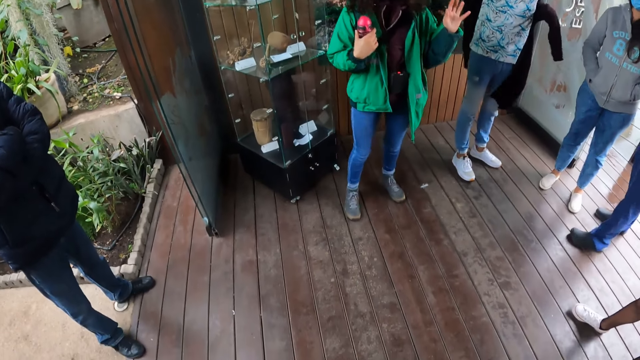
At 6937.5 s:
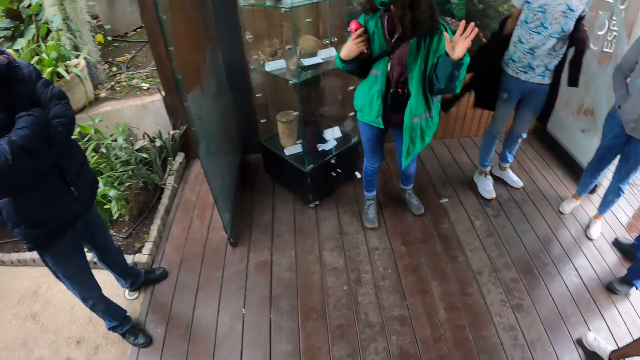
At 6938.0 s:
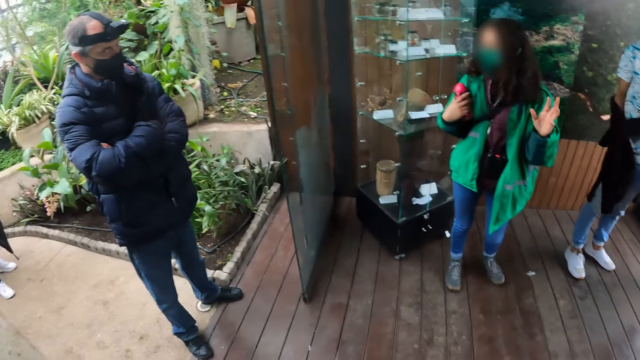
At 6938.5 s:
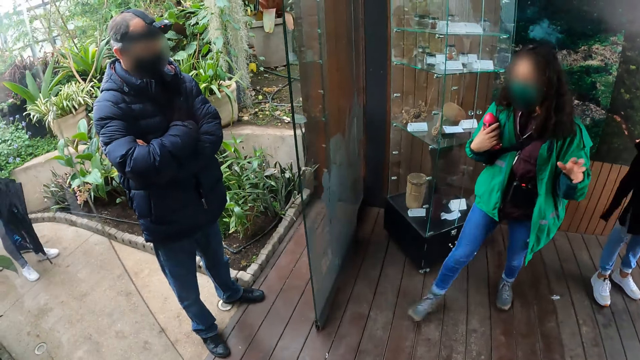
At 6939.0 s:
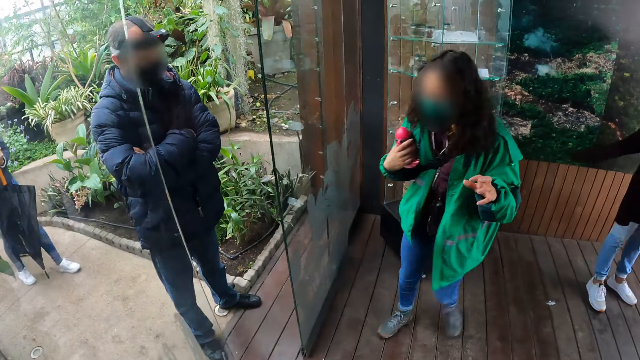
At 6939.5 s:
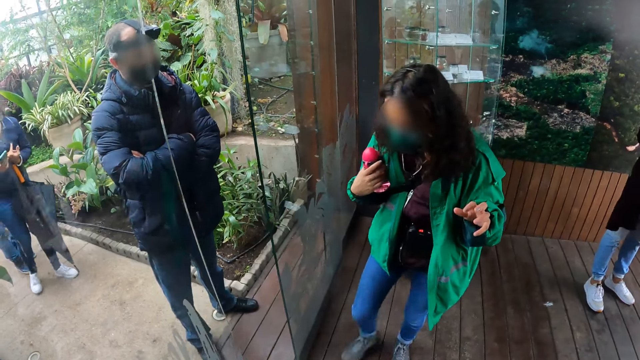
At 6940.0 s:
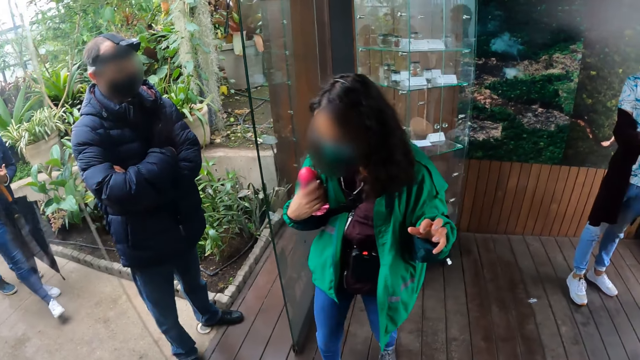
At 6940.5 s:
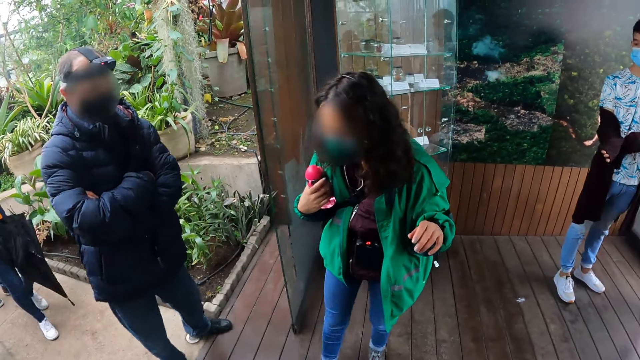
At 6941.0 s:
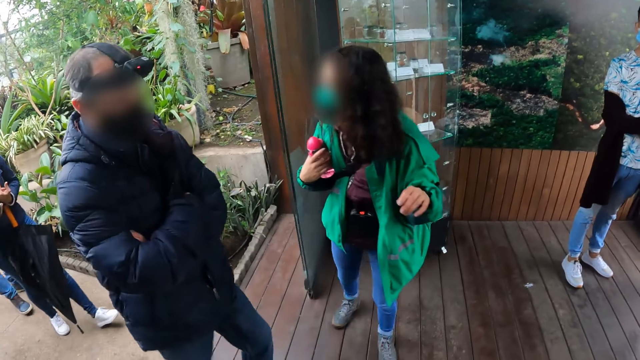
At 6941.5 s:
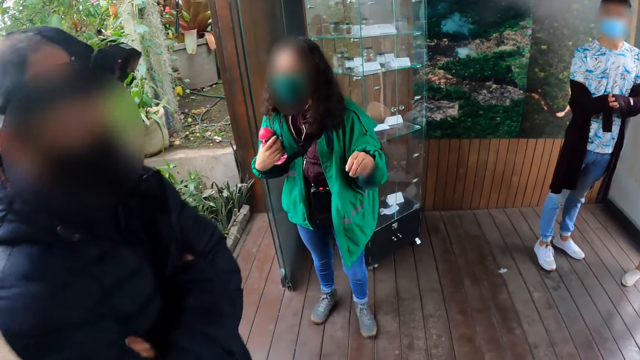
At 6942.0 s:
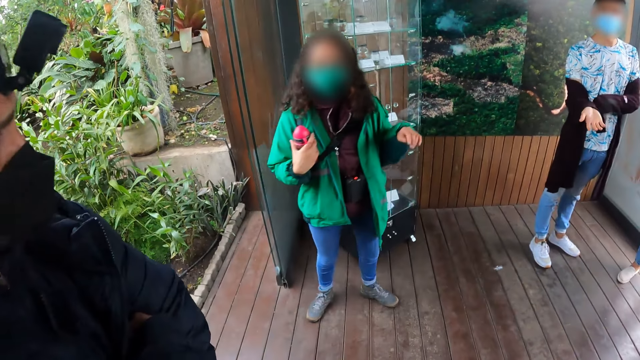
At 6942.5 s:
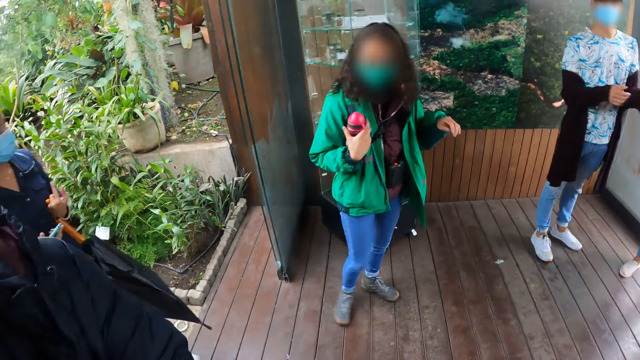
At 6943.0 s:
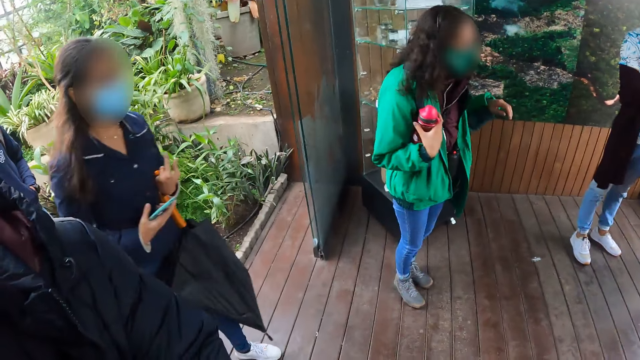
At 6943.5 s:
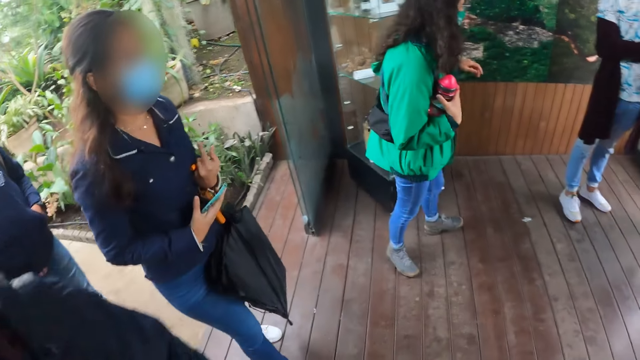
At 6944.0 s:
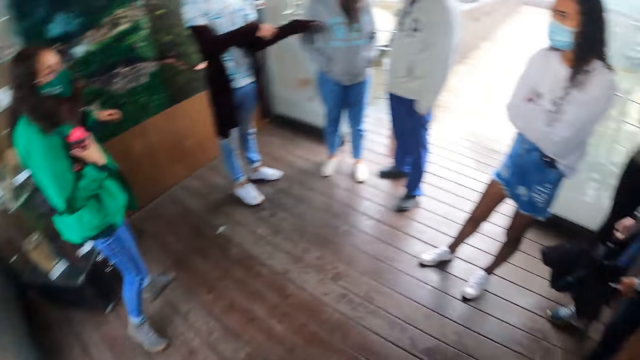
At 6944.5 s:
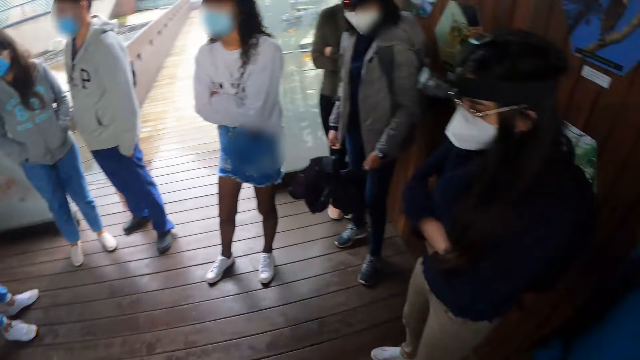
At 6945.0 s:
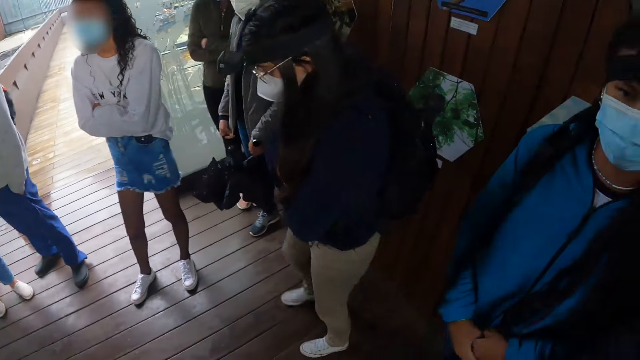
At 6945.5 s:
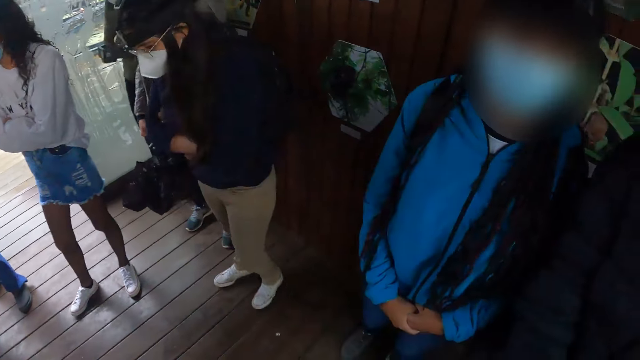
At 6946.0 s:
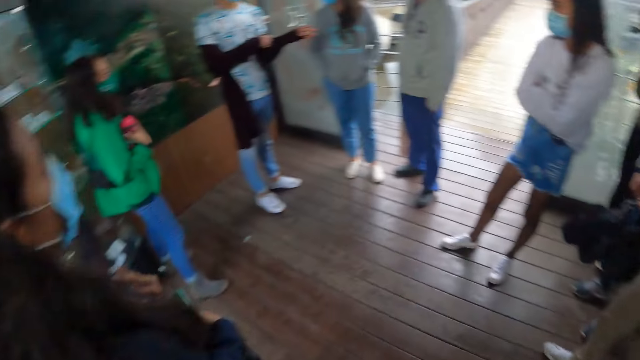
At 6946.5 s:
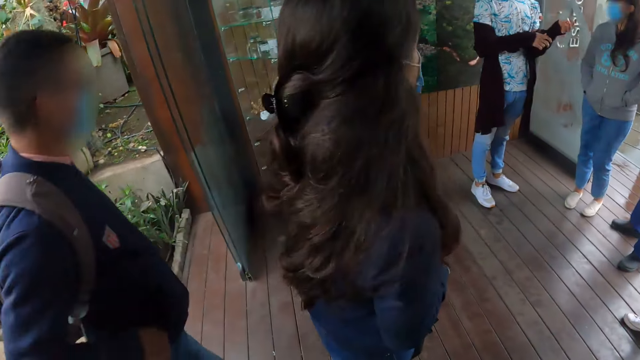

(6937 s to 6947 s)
The instructor puts her right leg between the closing door. A man walks towards the camera wearer.

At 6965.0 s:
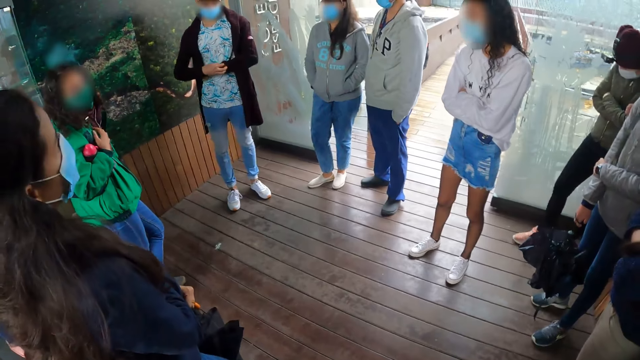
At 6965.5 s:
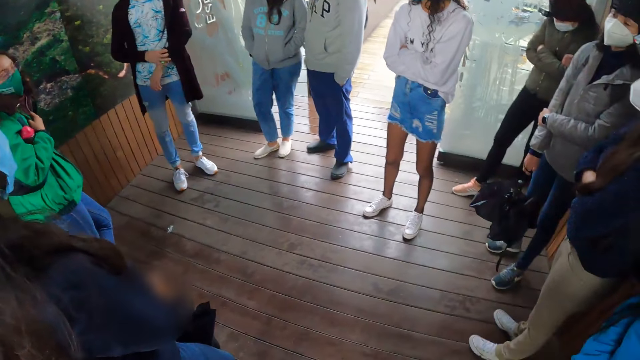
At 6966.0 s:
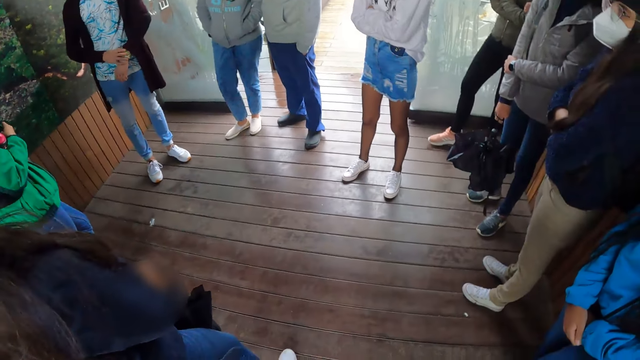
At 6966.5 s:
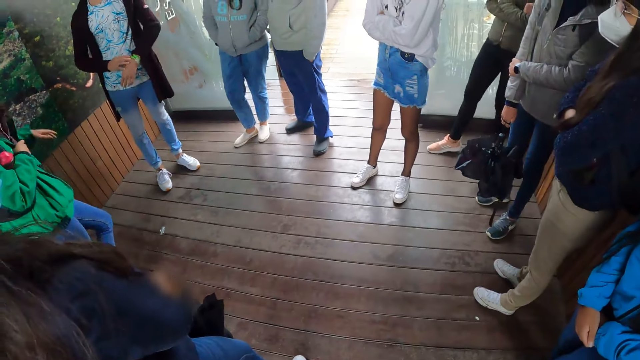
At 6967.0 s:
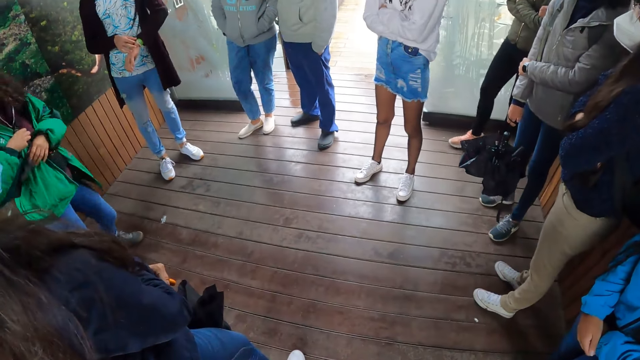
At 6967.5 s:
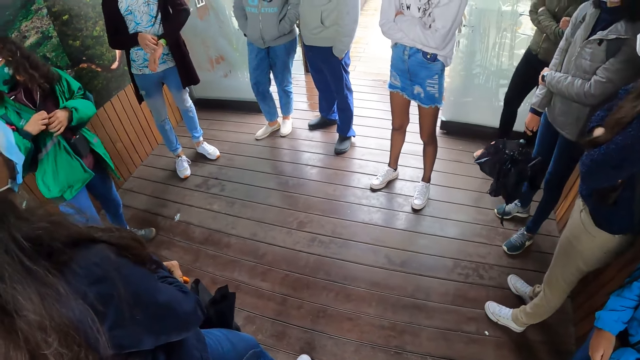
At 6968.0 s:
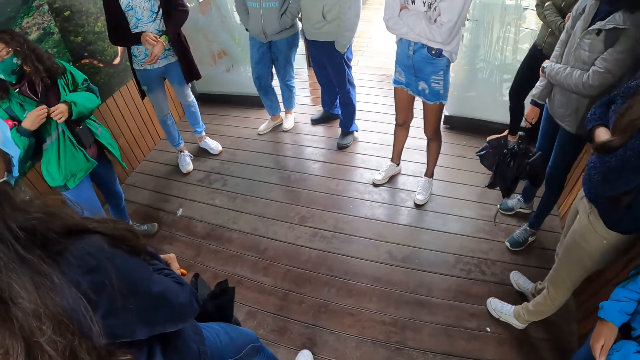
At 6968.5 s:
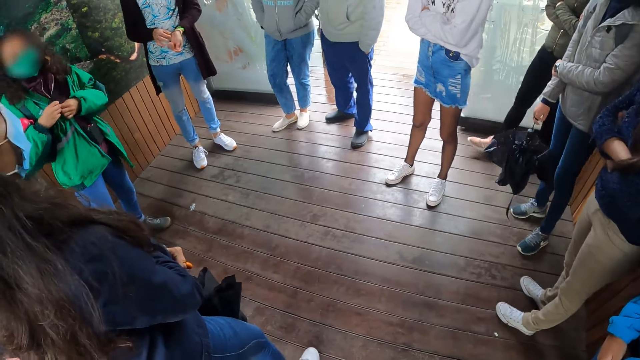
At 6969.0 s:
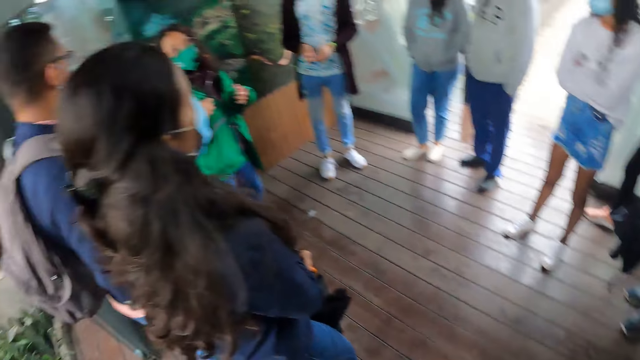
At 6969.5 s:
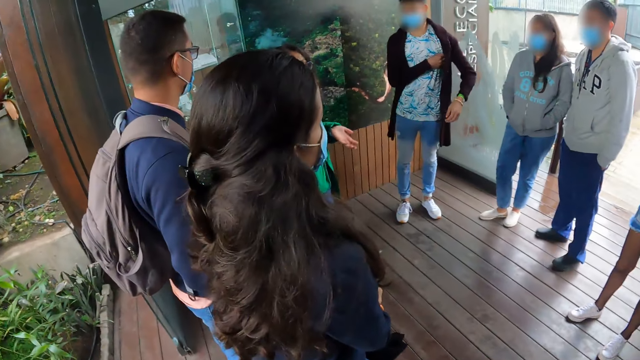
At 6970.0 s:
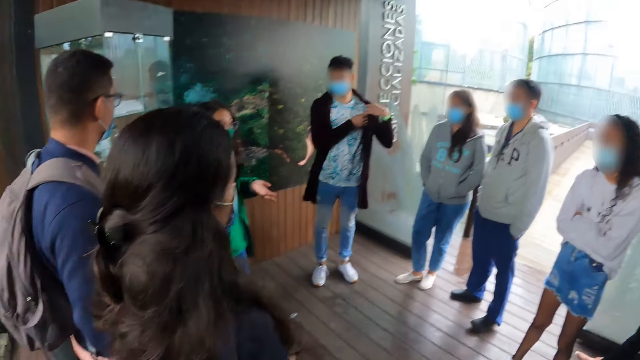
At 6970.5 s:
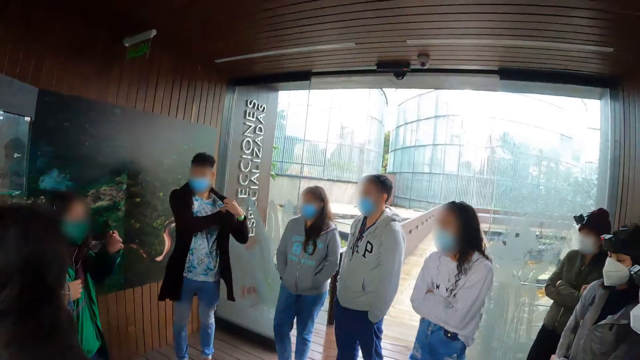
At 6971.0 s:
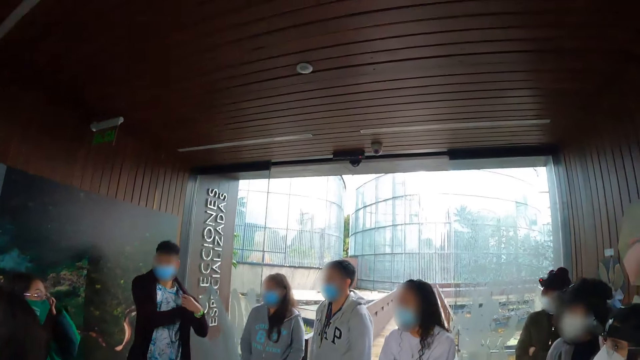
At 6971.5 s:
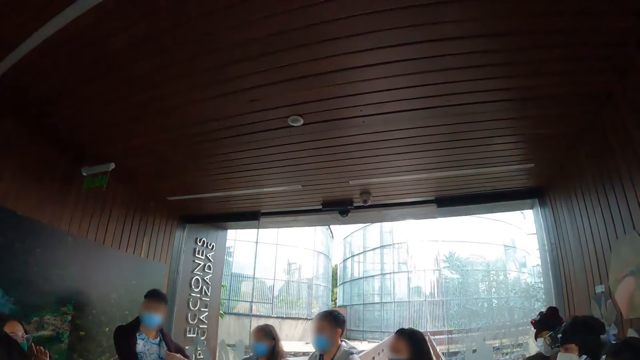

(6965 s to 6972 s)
A man adjusts a wristband on his left wrist with his right hand.

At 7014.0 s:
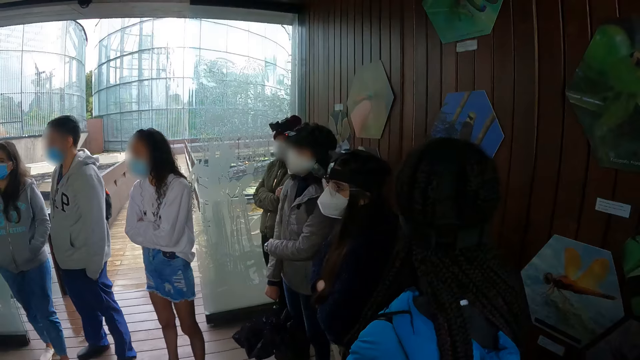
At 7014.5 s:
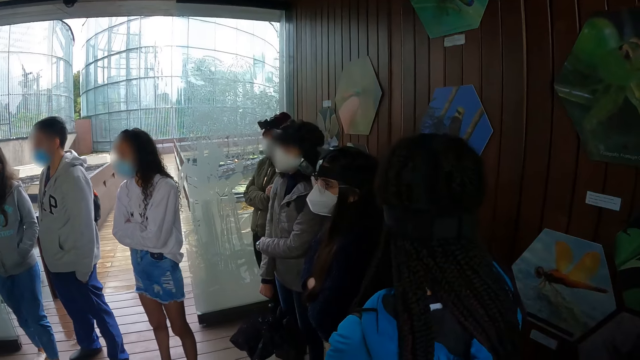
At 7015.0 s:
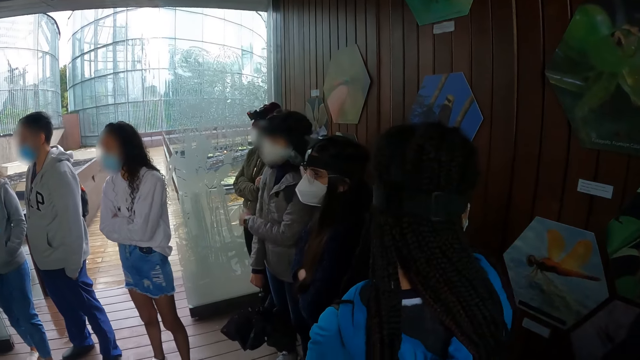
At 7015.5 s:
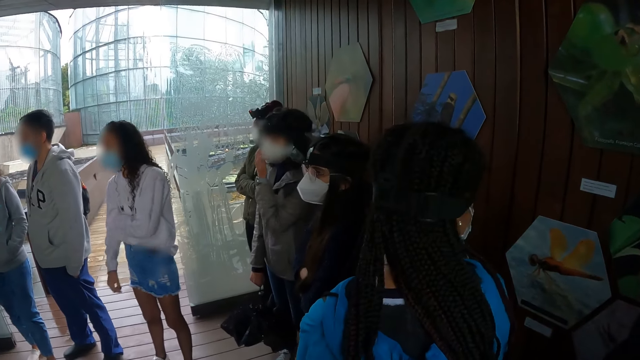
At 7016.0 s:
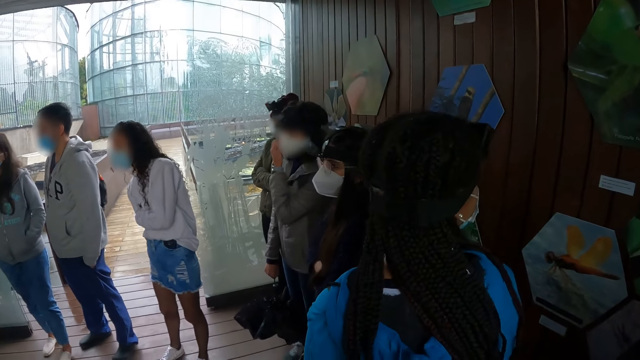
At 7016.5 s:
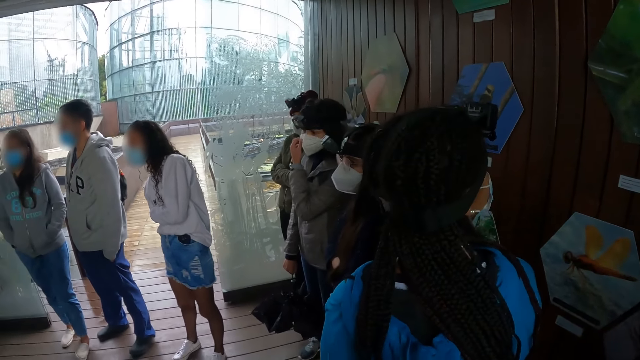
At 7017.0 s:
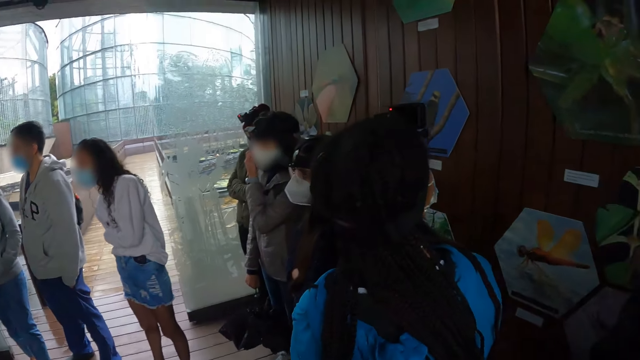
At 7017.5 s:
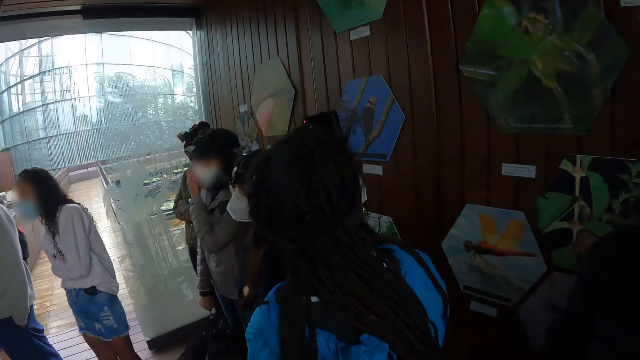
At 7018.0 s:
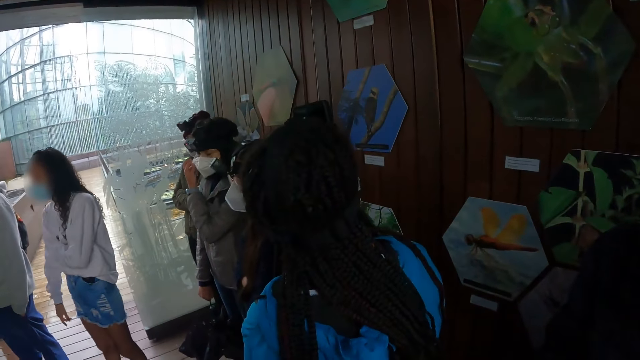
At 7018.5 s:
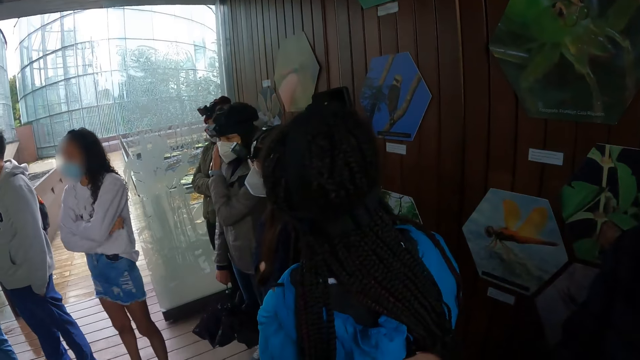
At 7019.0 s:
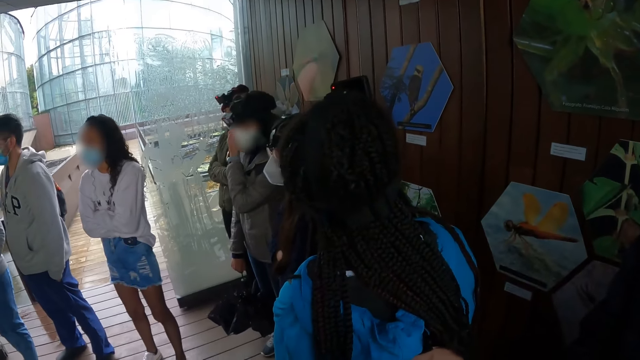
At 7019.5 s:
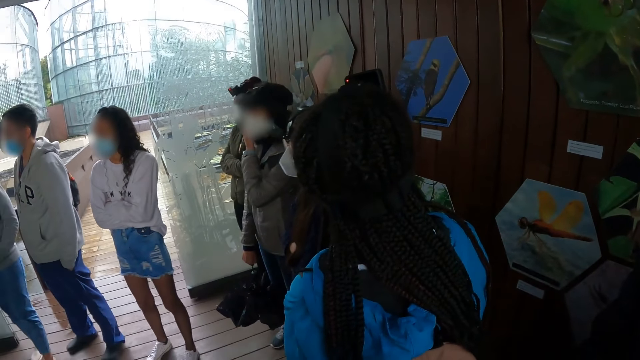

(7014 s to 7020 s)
A woman adjusts her face mask with her left hand.
